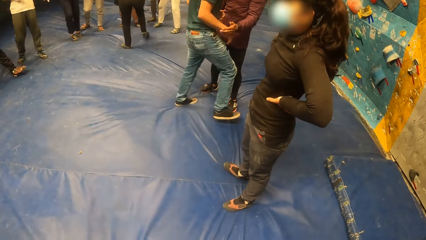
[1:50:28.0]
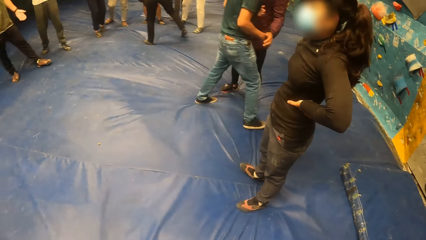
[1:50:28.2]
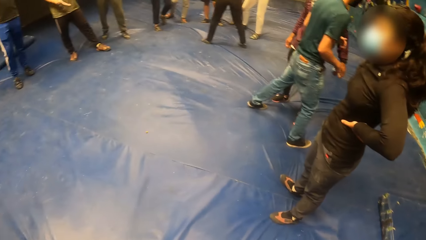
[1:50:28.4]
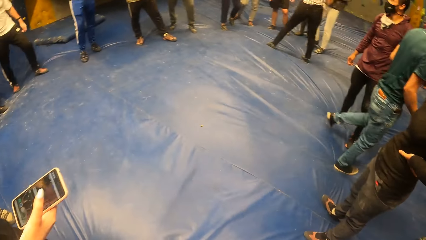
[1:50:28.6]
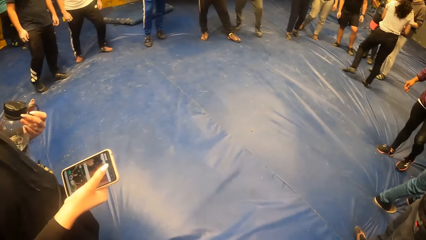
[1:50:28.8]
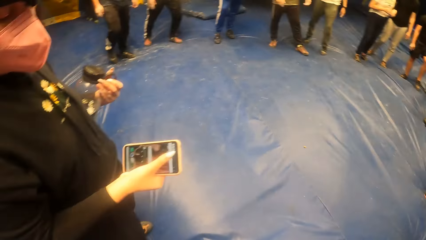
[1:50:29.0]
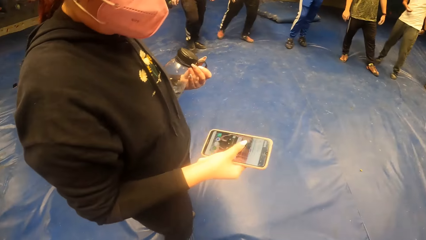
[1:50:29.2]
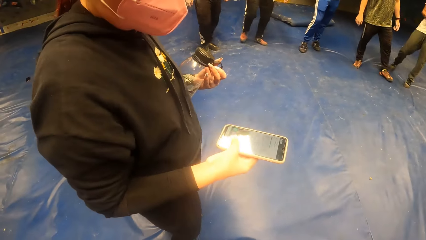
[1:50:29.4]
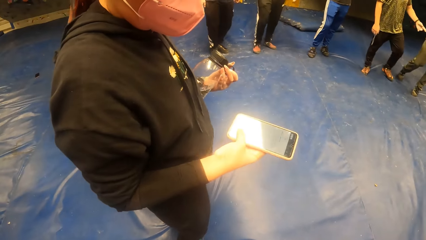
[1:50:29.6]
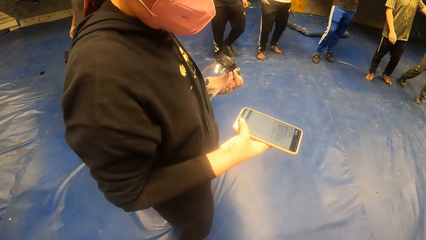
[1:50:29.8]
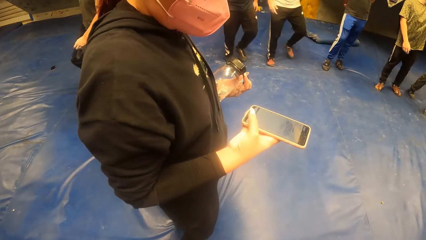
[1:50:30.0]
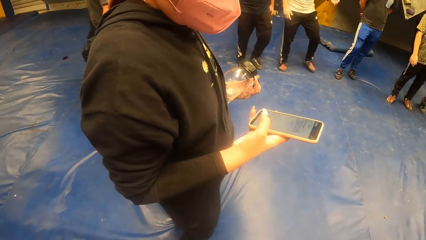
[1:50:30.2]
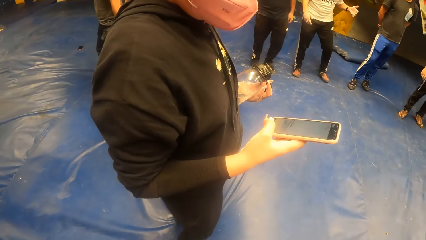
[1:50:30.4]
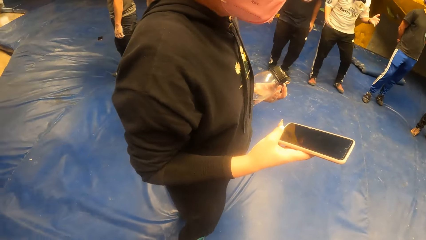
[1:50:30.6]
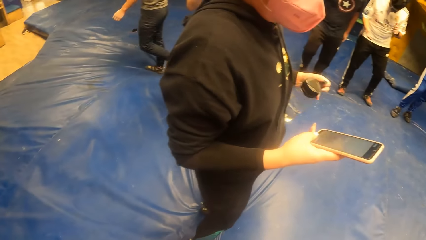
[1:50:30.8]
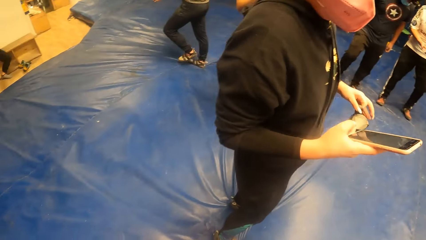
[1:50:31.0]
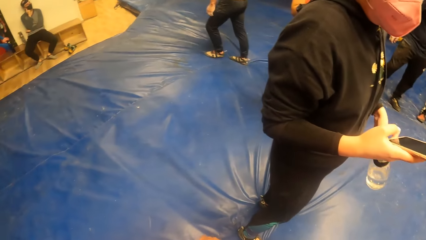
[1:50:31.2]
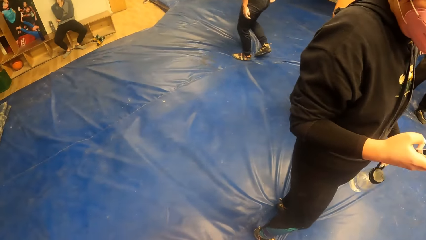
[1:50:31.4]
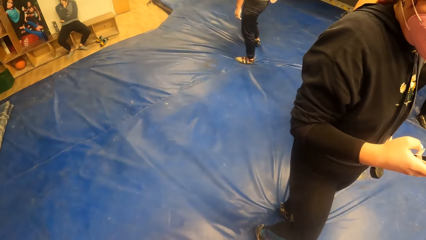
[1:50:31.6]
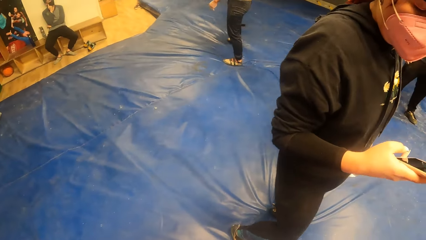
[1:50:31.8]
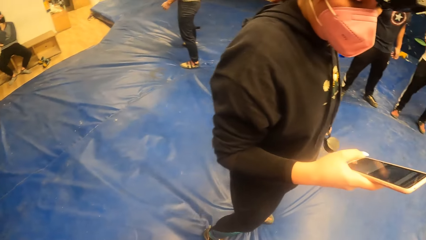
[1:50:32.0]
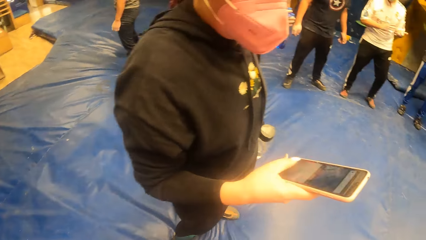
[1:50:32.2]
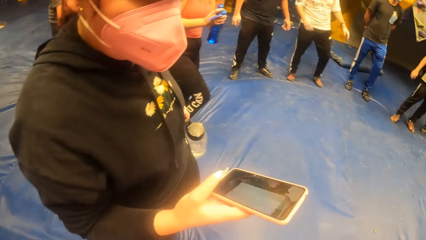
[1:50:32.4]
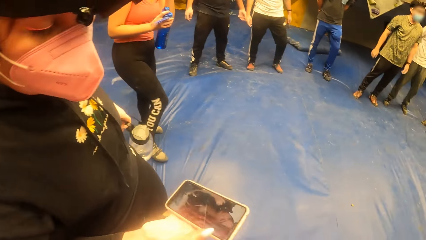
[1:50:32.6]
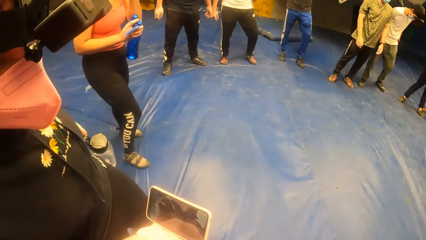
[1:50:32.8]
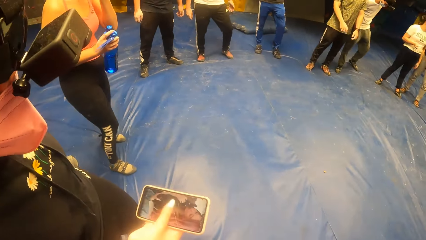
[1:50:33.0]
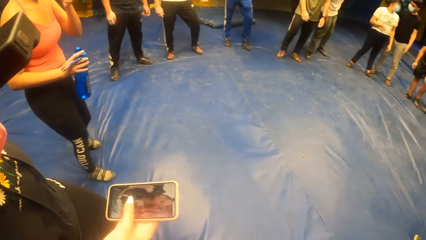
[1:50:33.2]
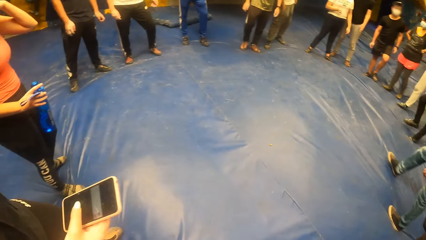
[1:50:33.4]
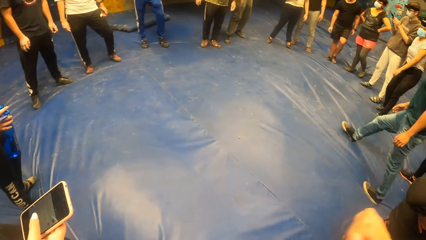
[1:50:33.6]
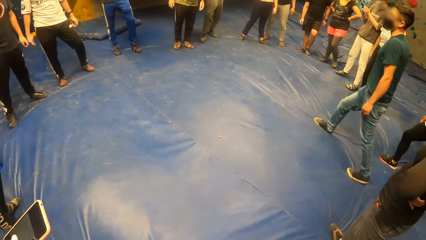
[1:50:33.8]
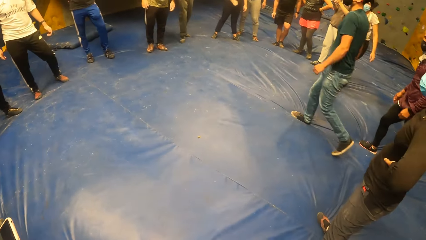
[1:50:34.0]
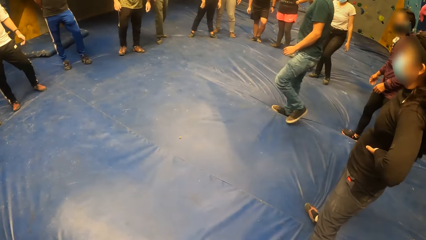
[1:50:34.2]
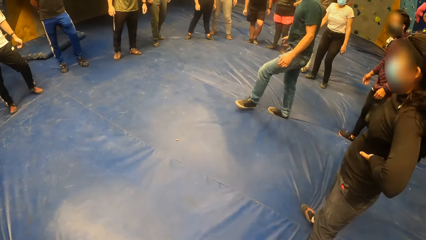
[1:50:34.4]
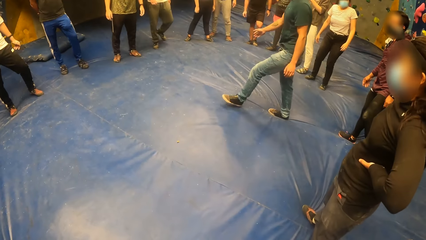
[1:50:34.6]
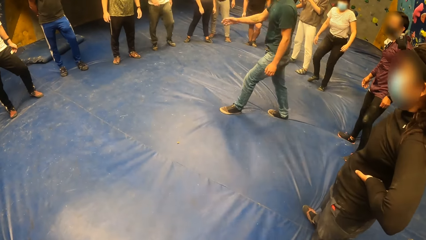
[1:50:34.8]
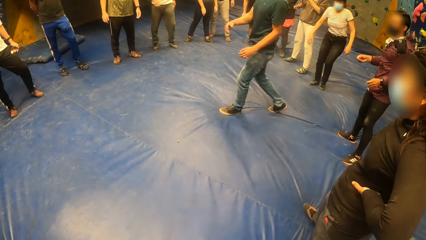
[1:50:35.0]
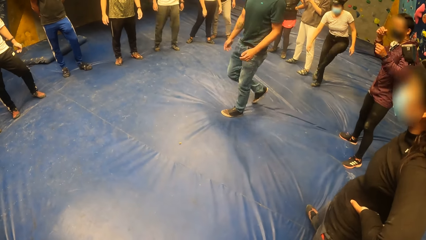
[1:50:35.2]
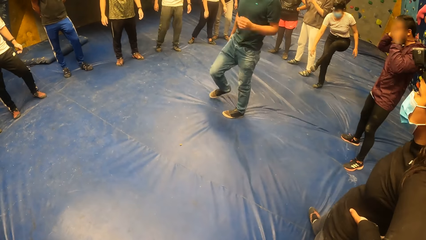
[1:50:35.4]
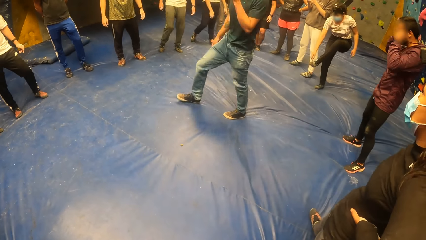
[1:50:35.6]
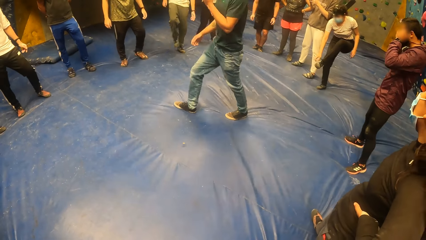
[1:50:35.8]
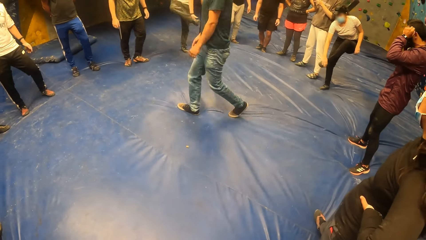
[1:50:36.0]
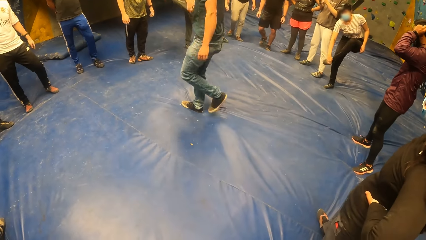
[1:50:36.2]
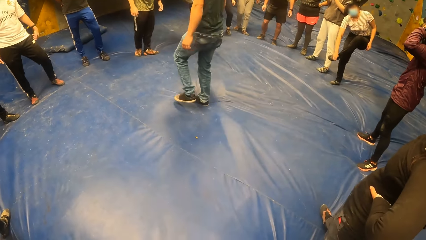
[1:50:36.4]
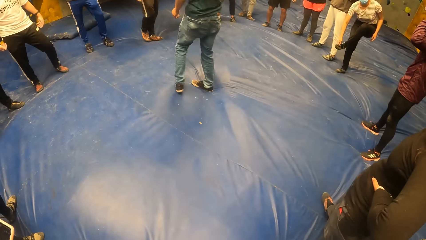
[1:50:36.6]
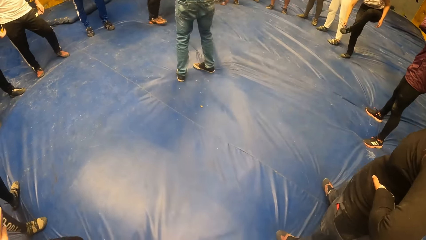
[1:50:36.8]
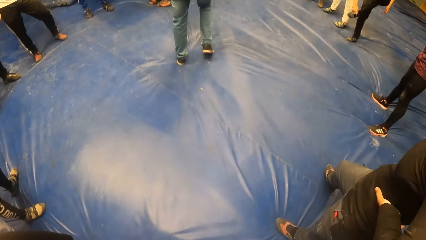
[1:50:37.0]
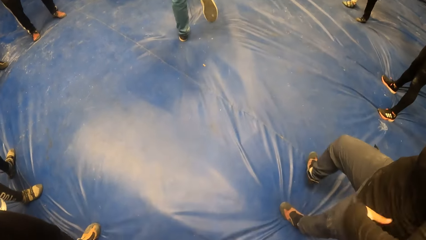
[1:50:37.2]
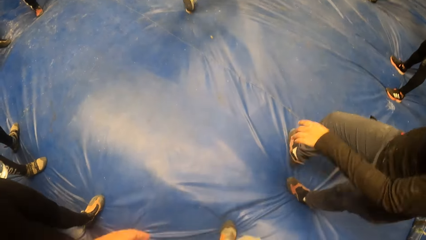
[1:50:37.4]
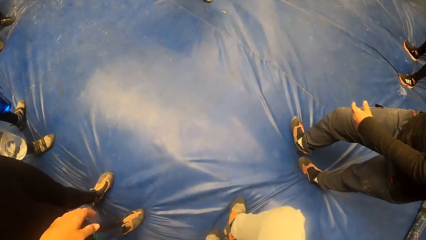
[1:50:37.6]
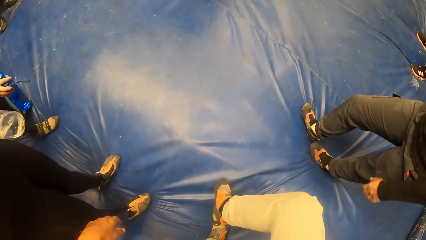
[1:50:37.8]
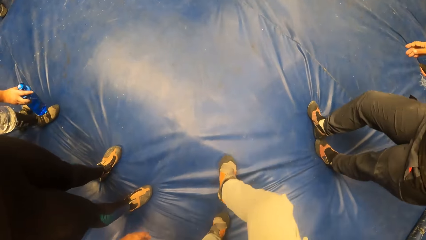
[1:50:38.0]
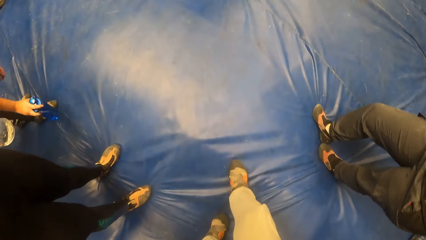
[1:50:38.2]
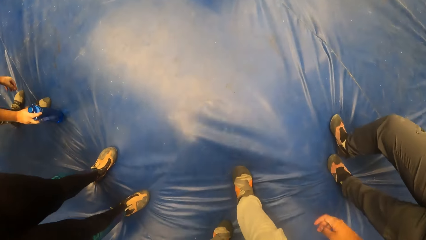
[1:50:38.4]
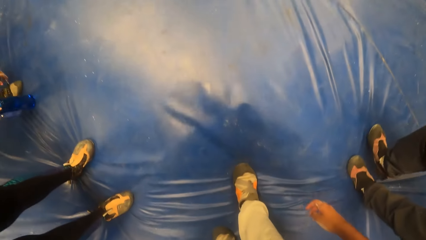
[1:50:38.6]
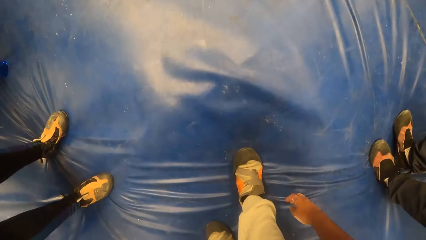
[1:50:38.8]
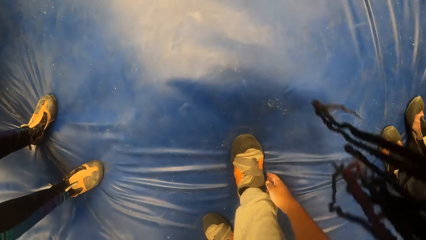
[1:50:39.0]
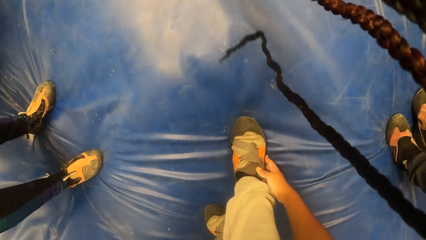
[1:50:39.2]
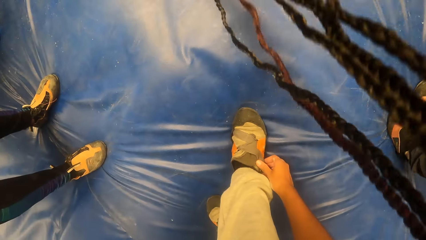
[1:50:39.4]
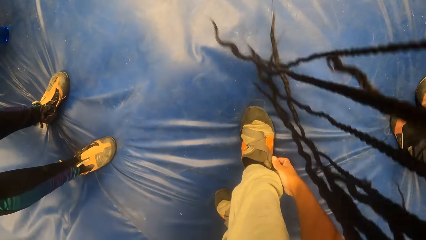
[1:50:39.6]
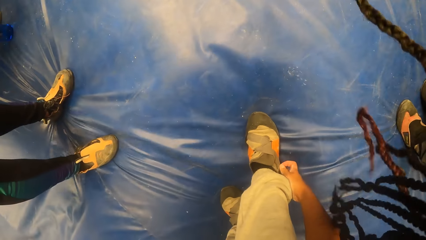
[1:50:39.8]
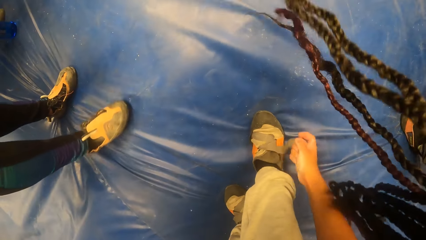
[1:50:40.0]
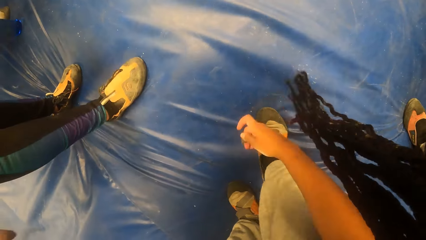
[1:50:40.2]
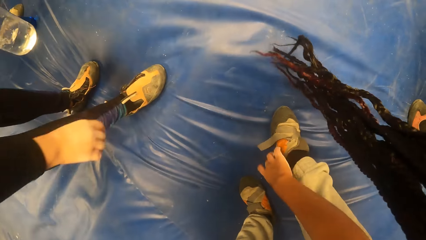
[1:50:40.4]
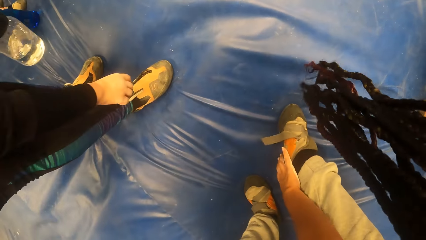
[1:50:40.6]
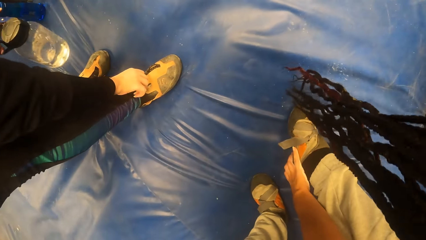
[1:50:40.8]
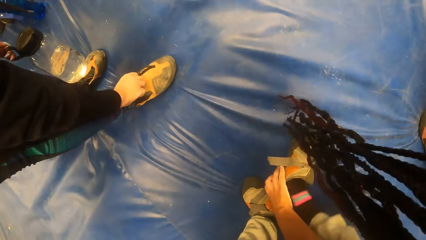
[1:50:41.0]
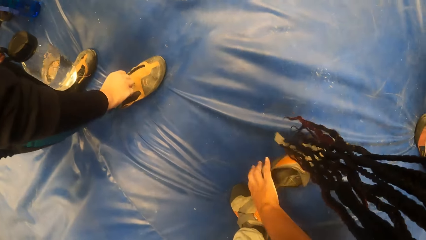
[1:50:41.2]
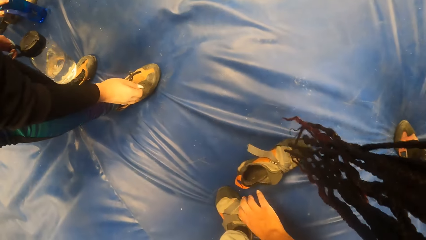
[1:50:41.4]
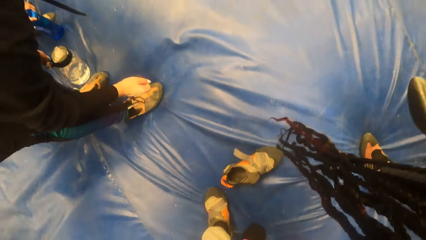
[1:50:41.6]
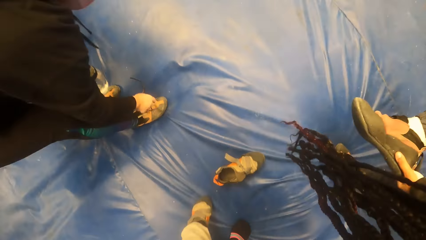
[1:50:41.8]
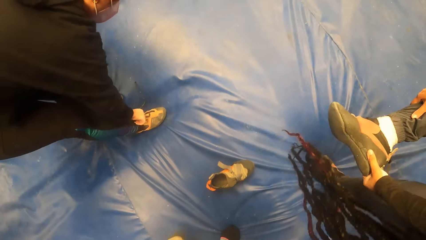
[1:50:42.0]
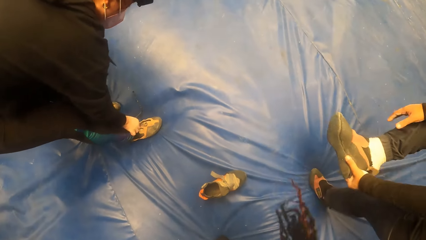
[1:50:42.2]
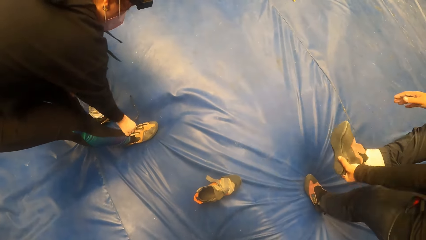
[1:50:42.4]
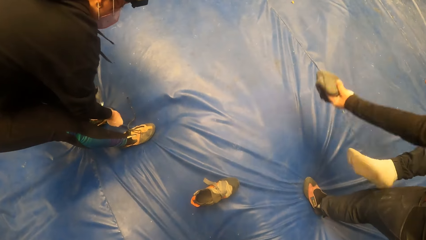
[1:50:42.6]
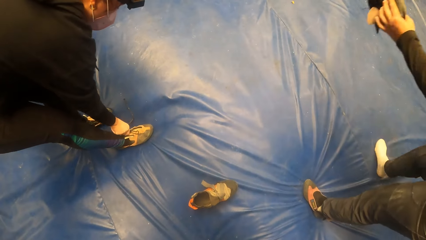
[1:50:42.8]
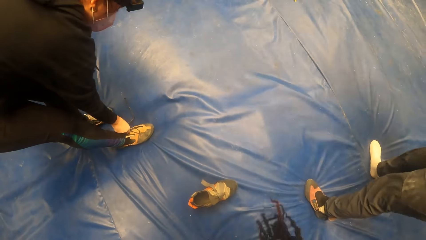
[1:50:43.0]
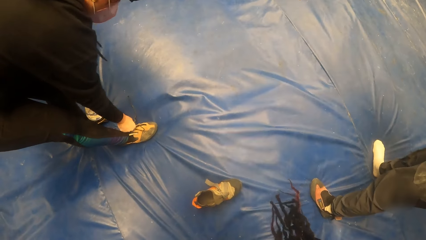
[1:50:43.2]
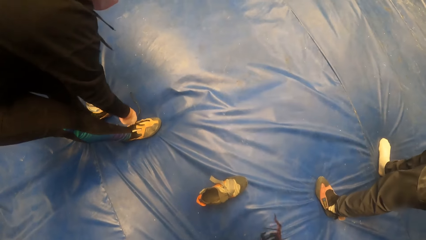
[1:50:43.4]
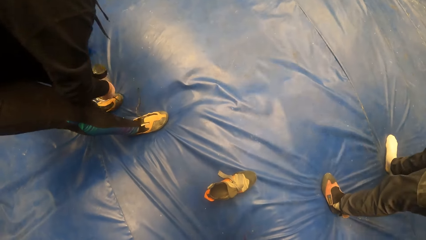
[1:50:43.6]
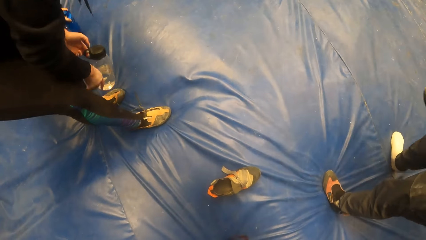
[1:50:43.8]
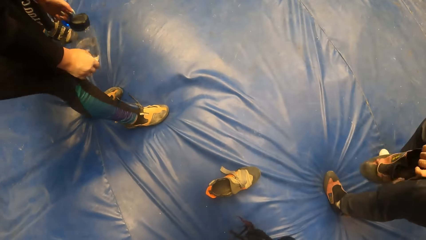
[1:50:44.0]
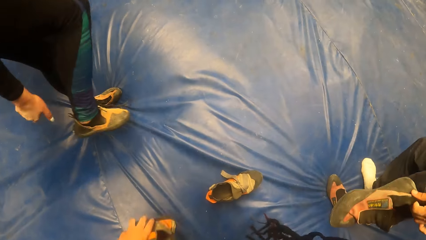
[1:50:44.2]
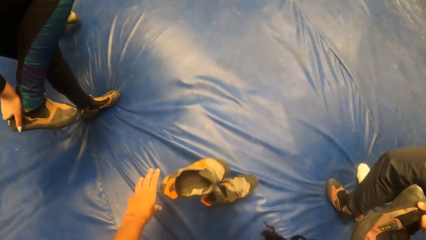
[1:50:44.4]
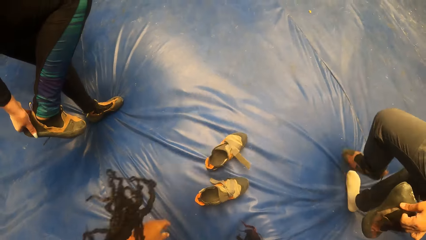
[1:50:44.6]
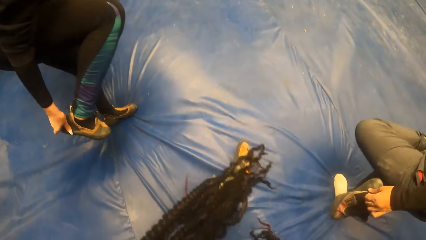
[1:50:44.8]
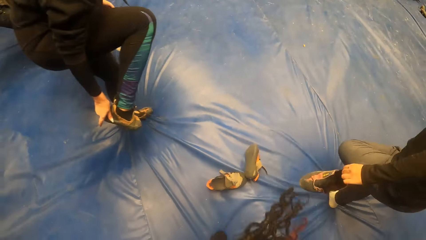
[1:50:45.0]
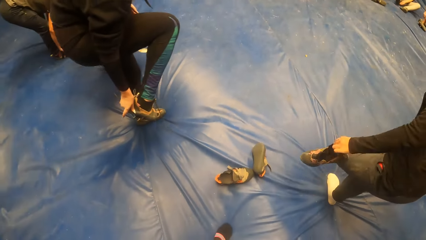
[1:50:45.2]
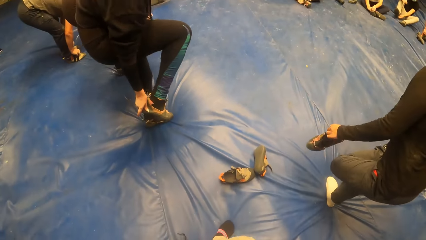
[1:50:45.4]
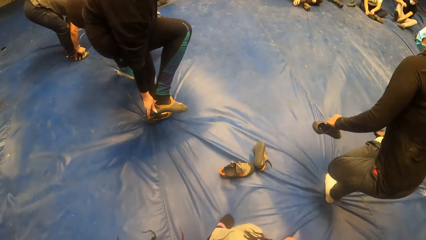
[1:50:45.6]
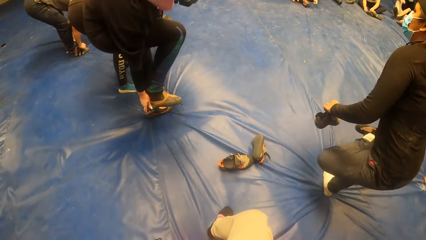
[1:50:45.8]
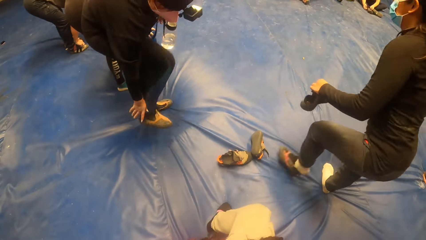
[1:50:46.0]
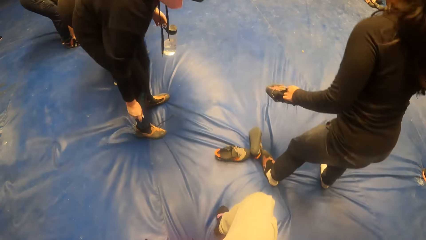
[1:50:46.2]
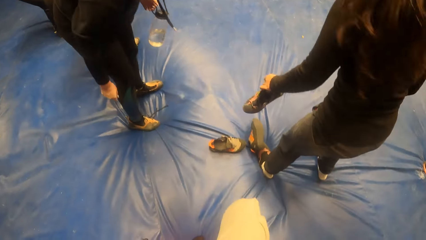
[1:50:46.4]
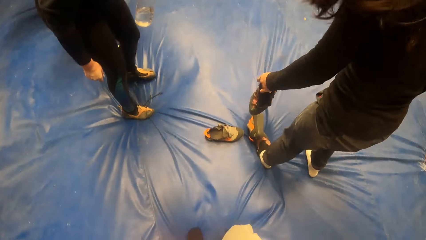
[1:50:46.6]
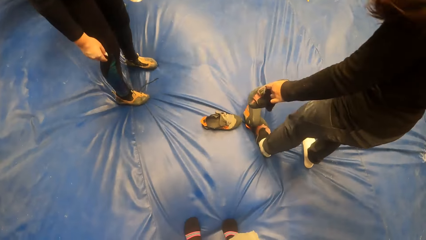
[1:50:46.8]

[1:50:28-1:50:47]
The woman presses the phone with her right hand. The camera wearer looks around. She takes off a shoe on her right leg with her right hand. Another woman takes off the shoe on her right leg with her left hand. The first woman takes off a shoe on her right leg with her right hand. The camera wearer drops the shoe on the ground with her left hand. The other woman takes off a shoe on her left leg with her right hand.
